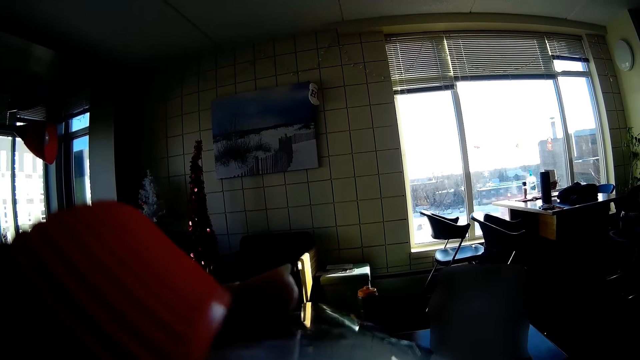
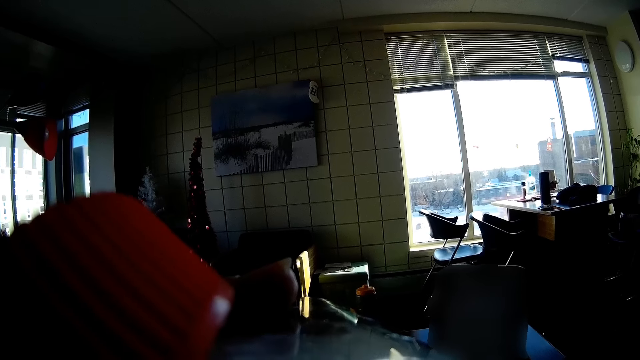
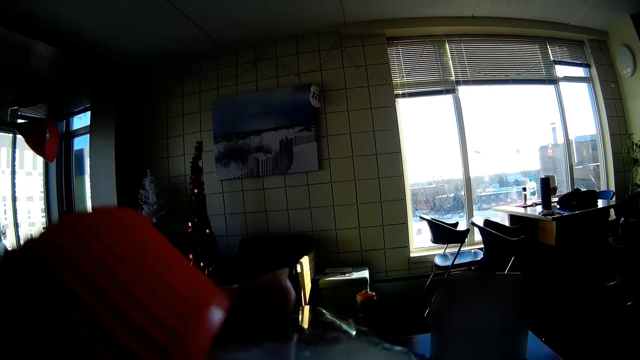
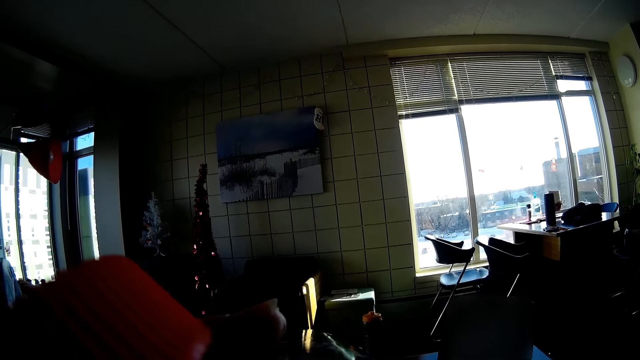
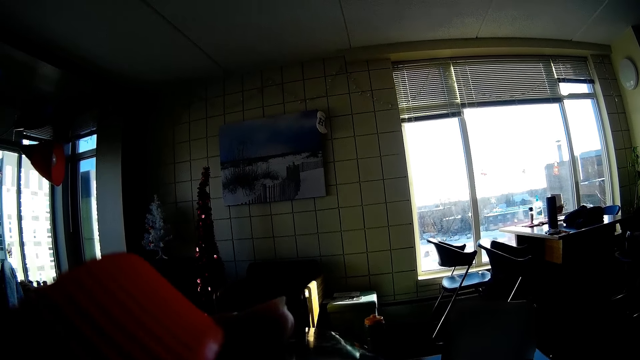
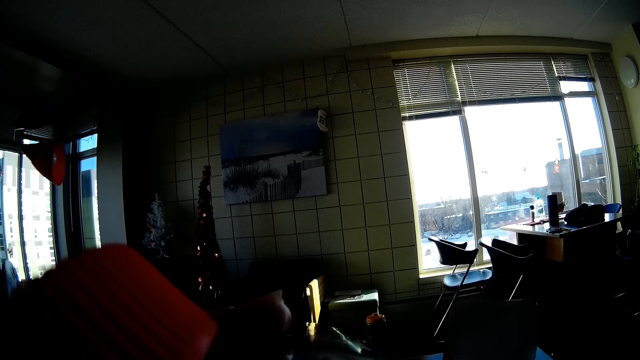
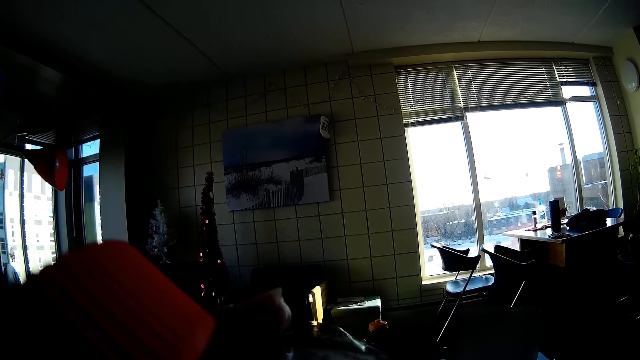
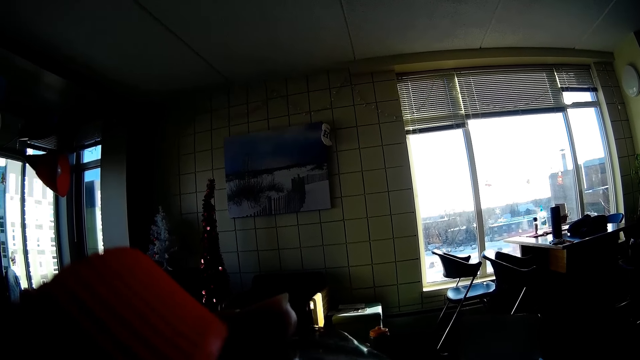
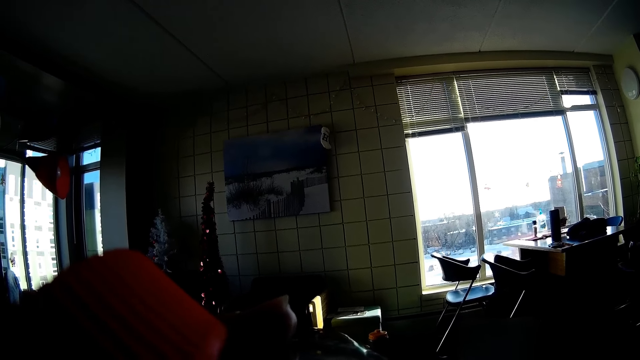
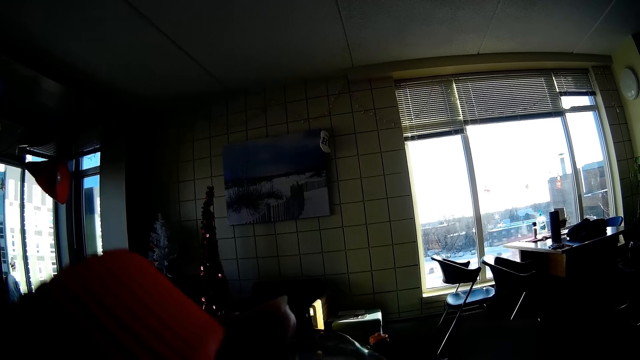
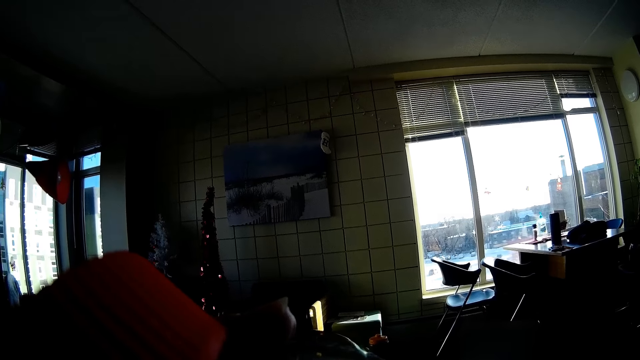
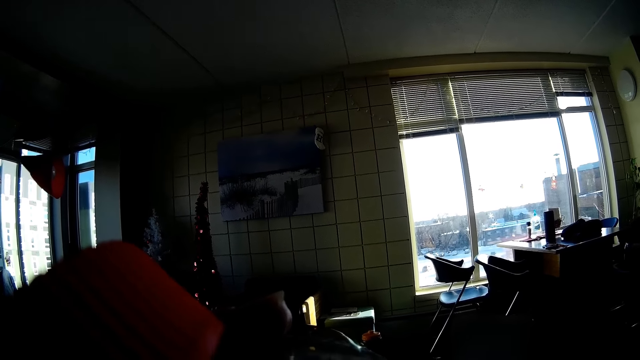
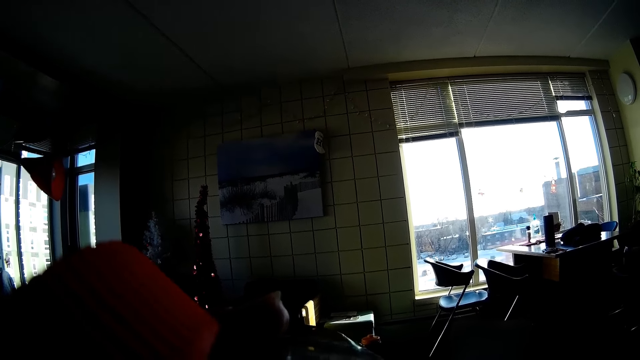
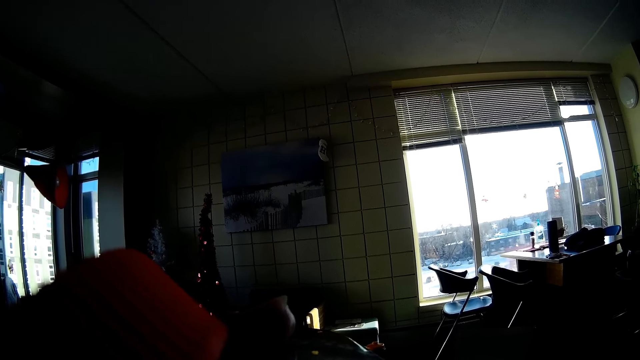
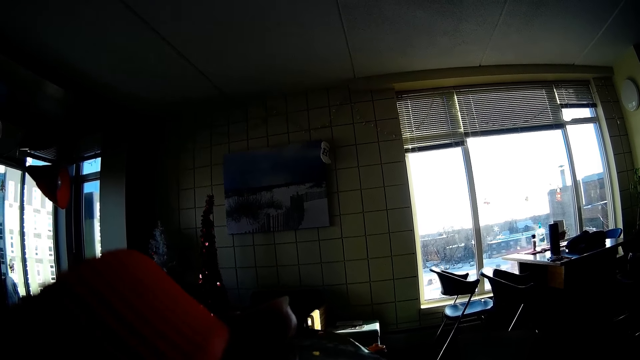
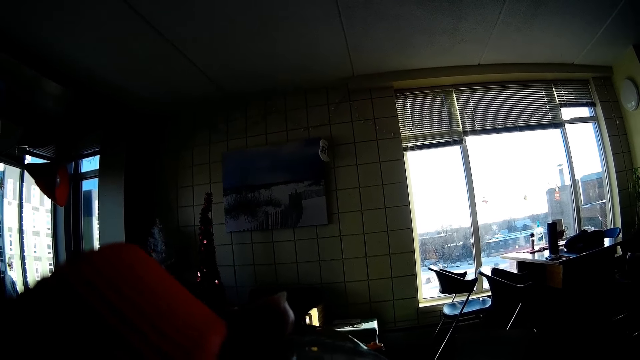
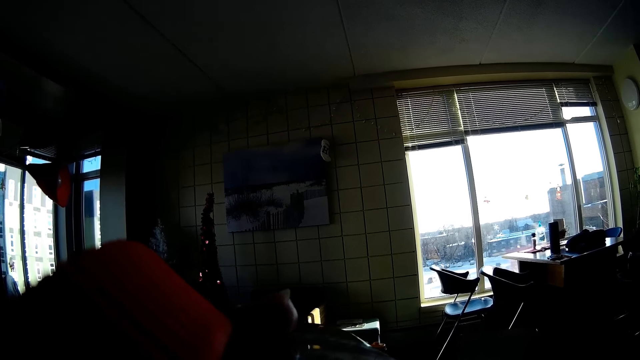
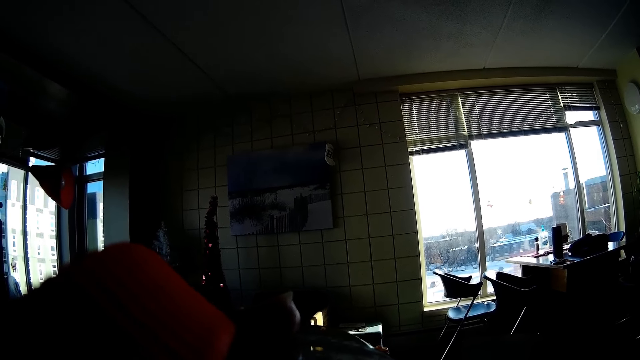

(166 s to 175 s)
A man relaxes on the bed.

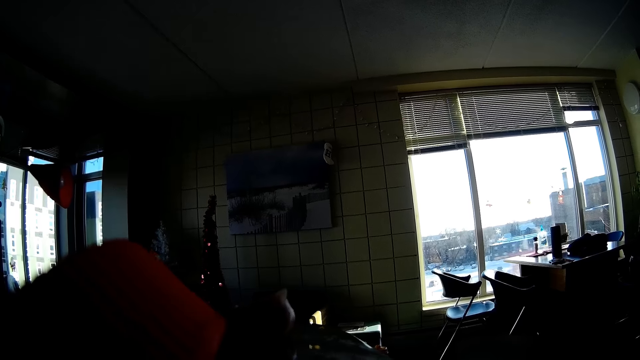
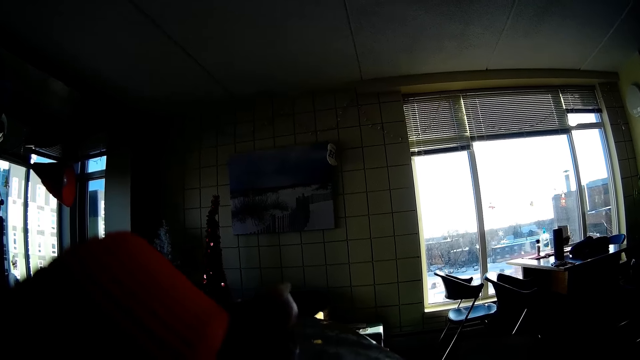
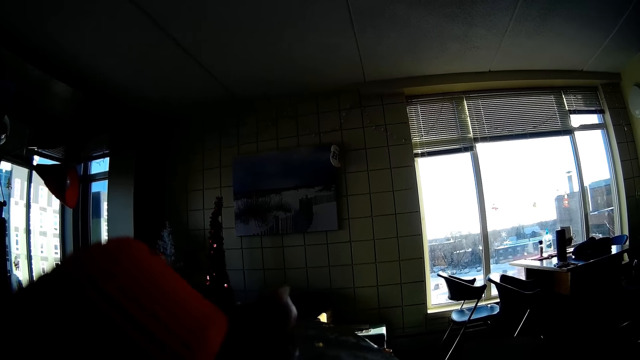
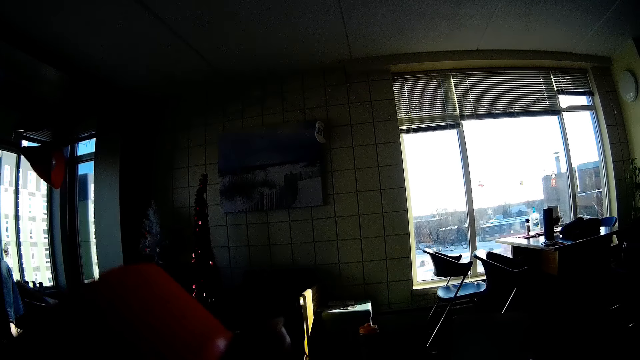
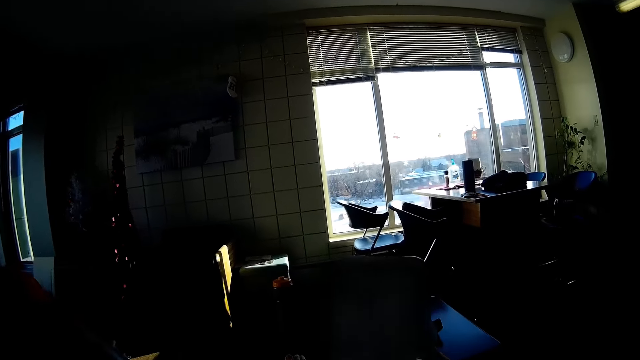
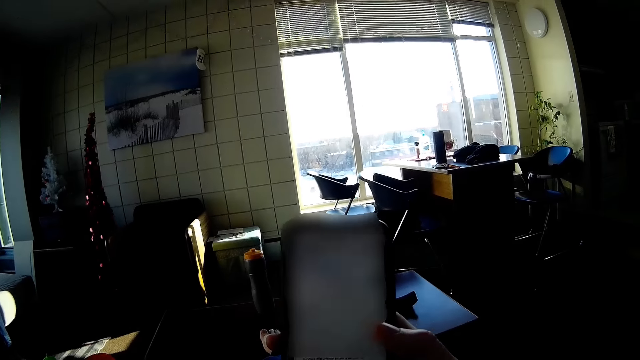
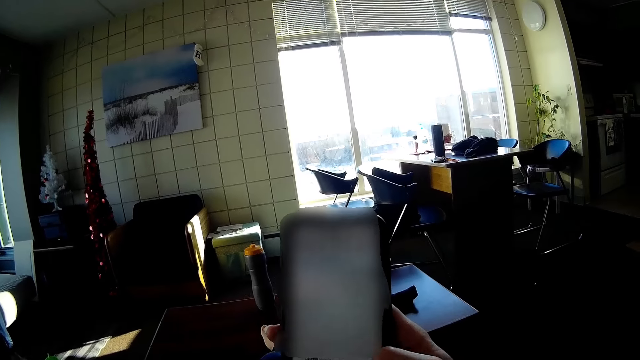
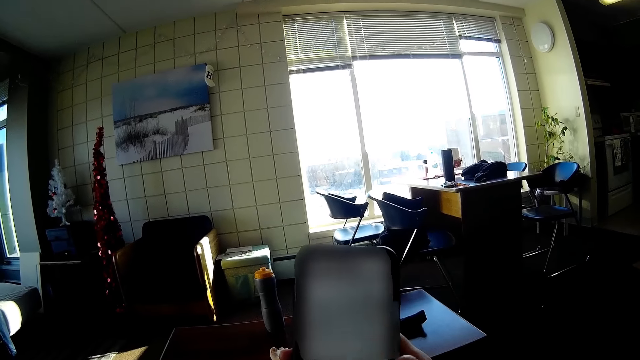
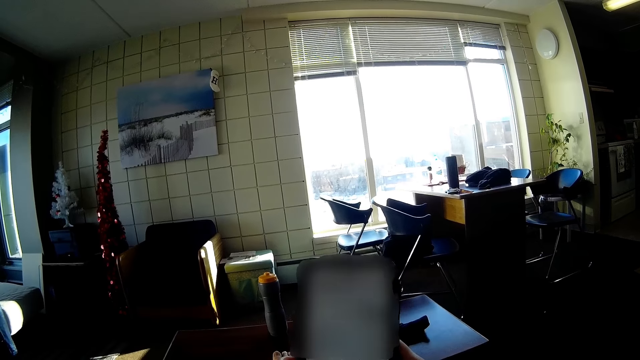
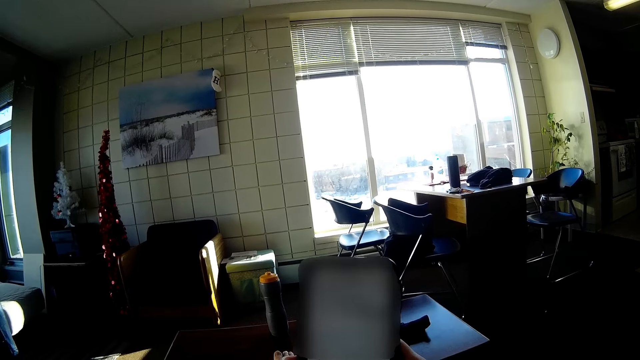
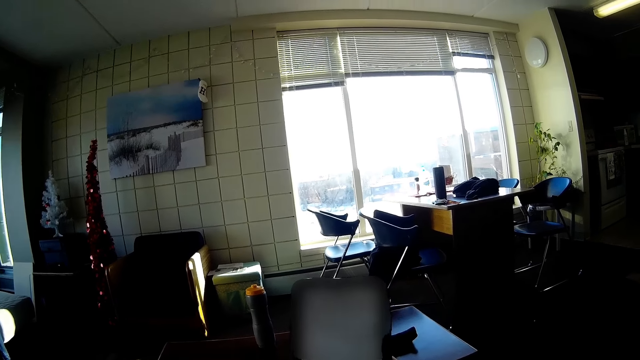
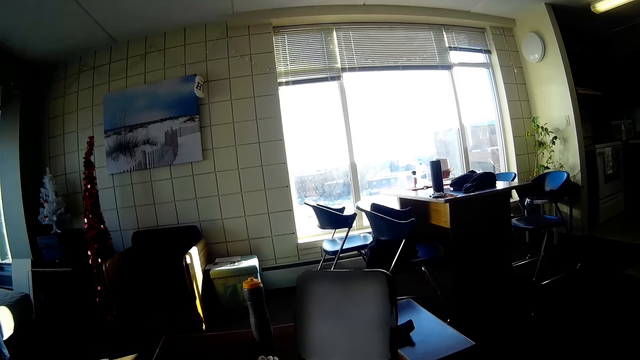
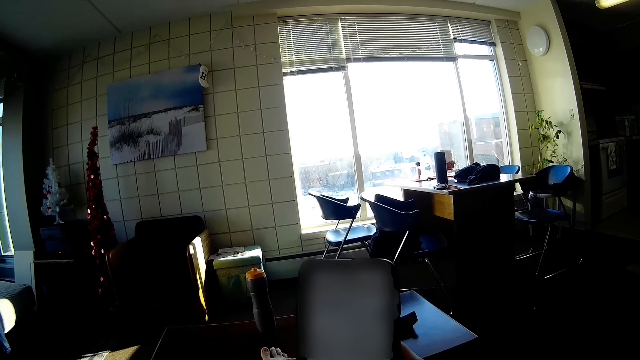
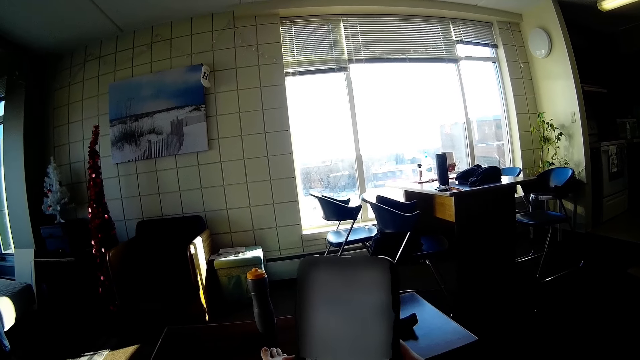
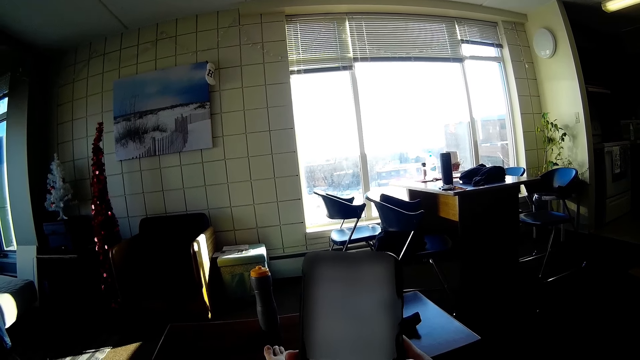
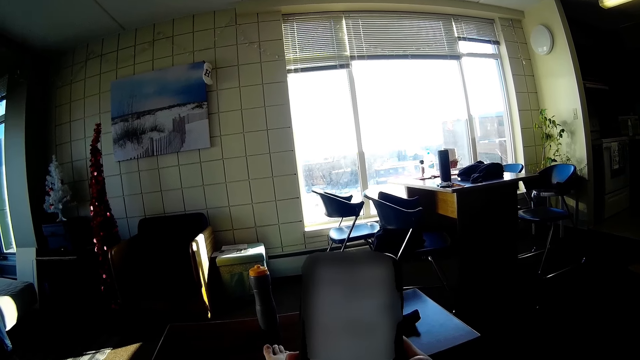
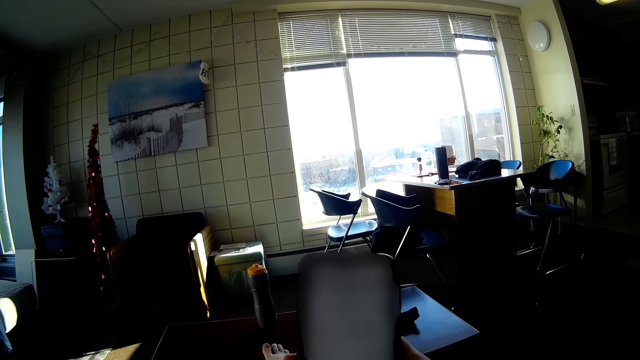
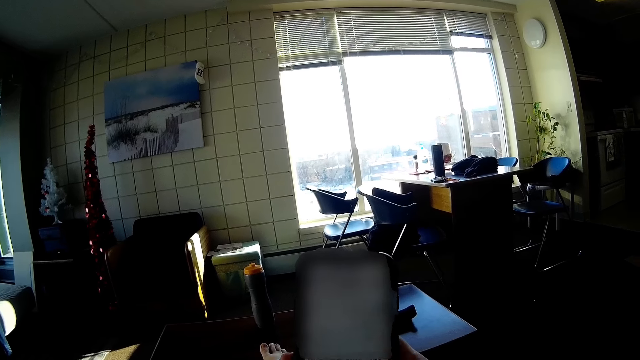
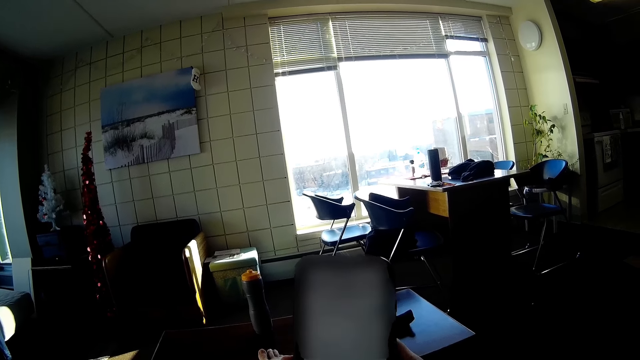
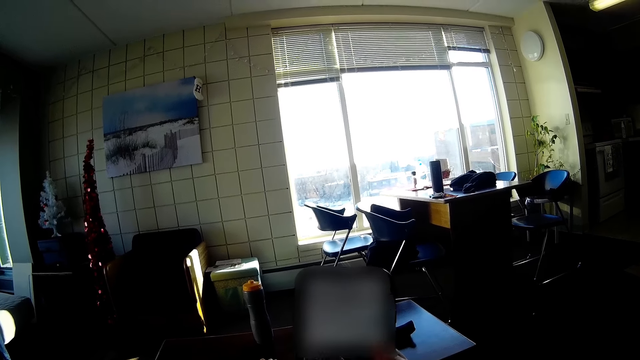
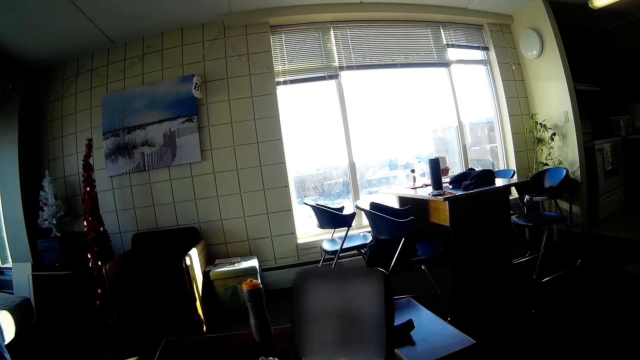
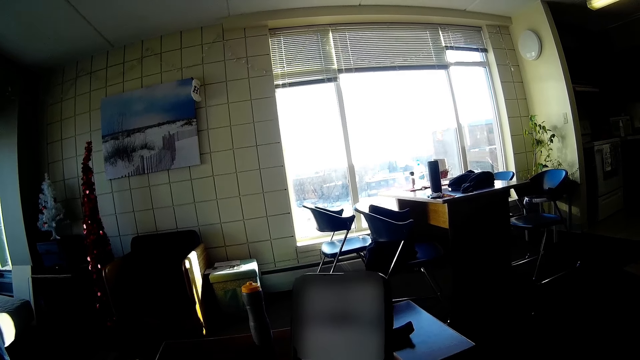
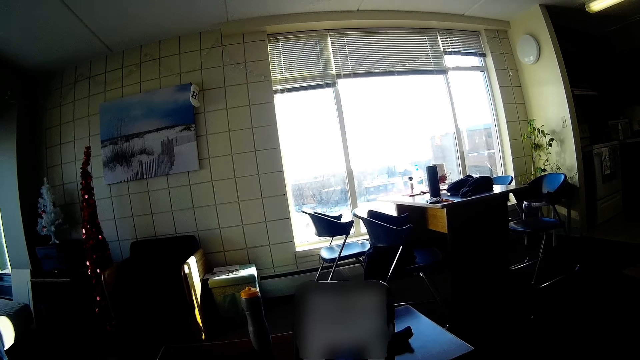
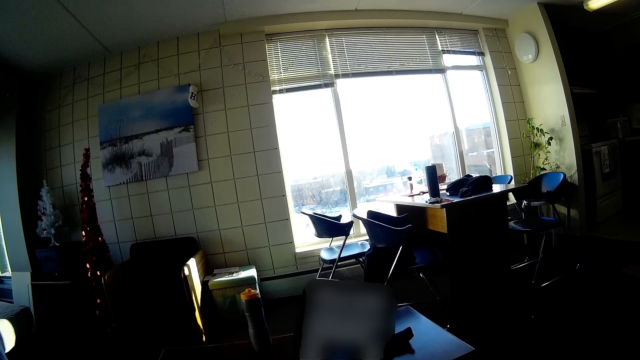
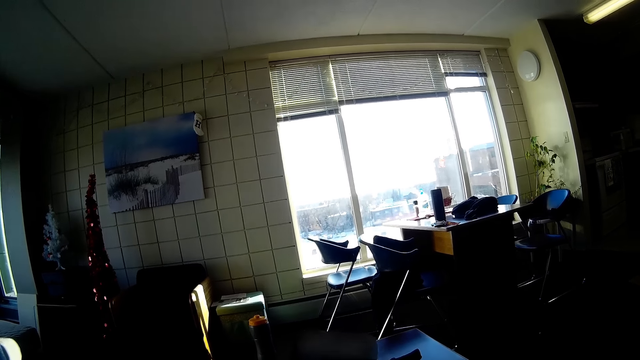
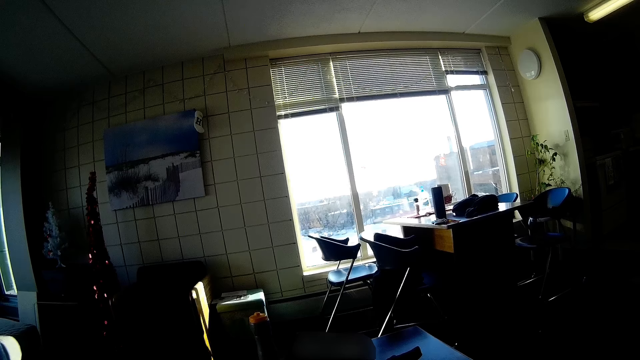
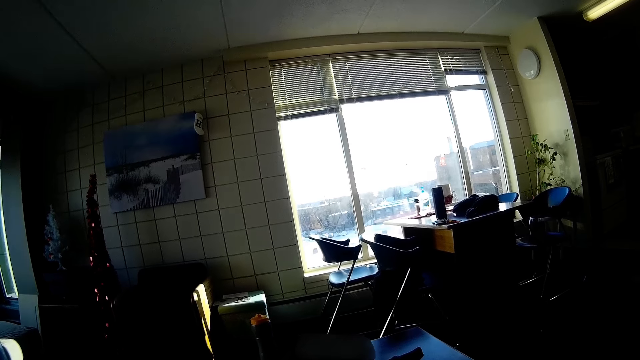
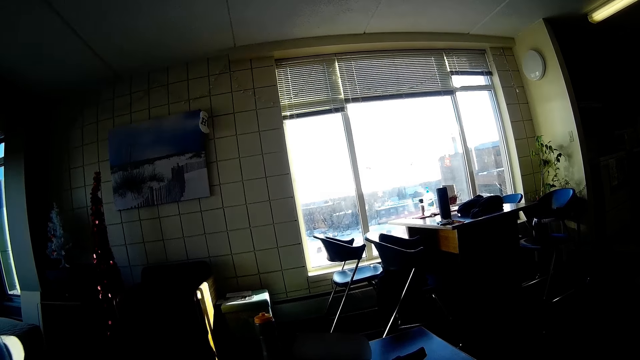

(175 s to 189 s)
The camera wearer operates a mobile phone. They look at the mobile phone. They operate the mobile phone. They look at the mobile phone.
